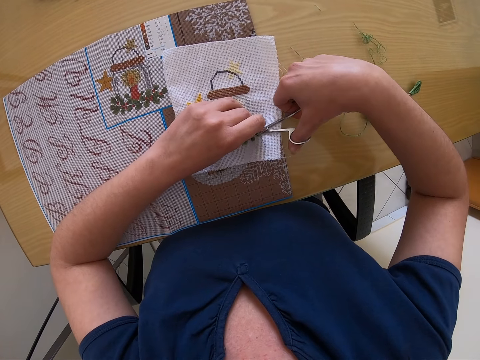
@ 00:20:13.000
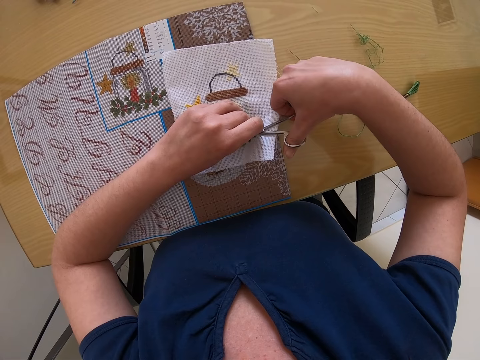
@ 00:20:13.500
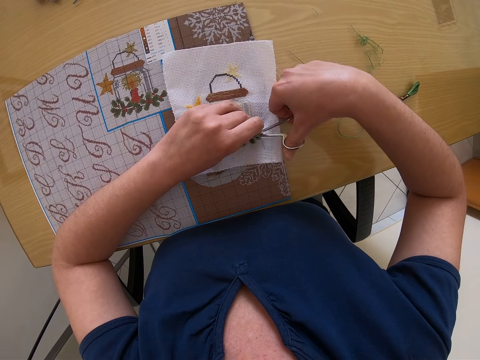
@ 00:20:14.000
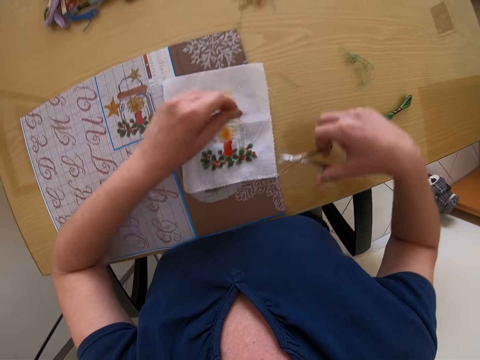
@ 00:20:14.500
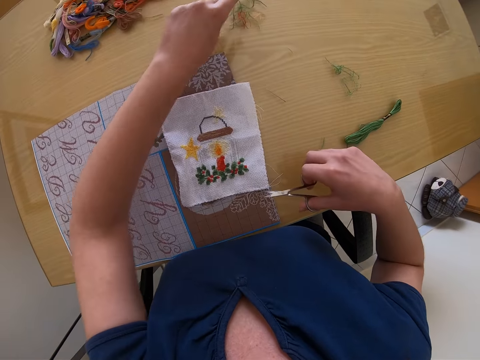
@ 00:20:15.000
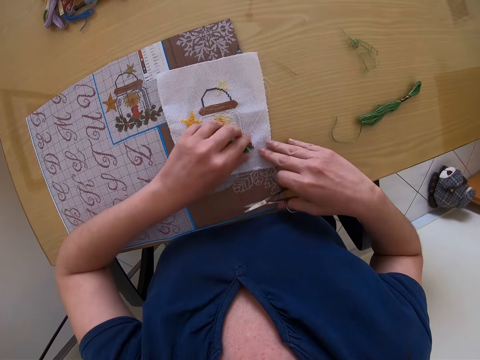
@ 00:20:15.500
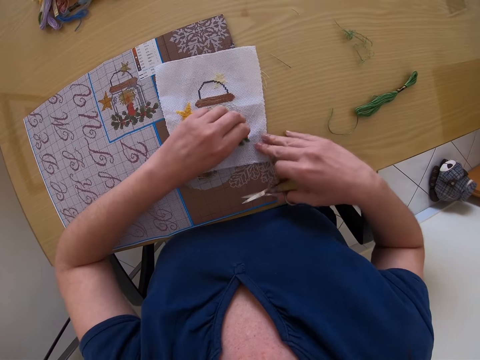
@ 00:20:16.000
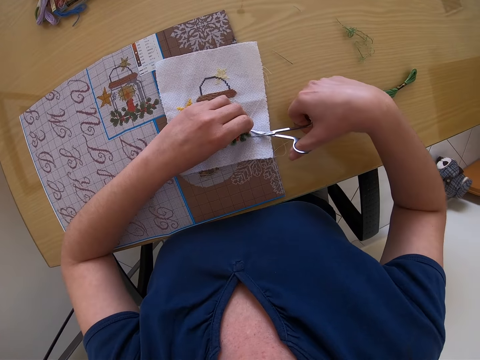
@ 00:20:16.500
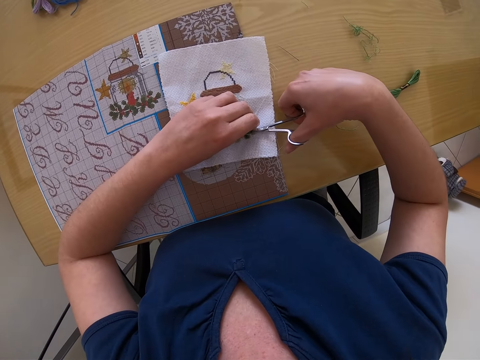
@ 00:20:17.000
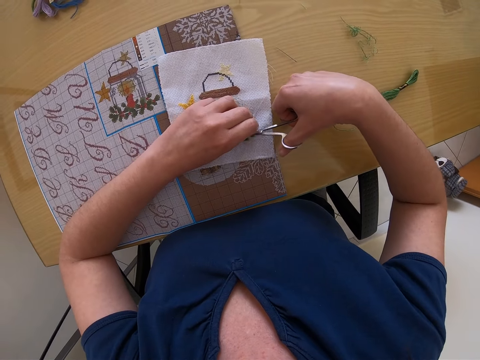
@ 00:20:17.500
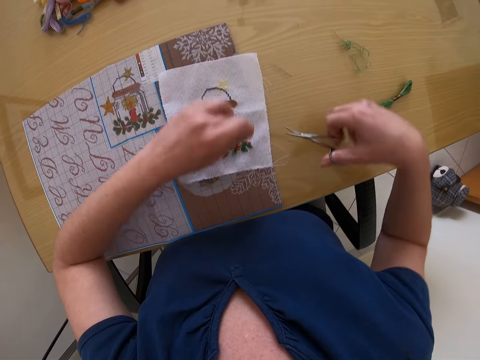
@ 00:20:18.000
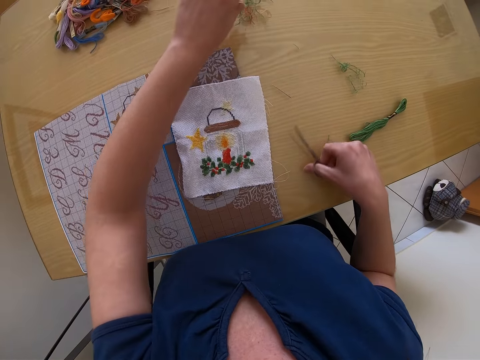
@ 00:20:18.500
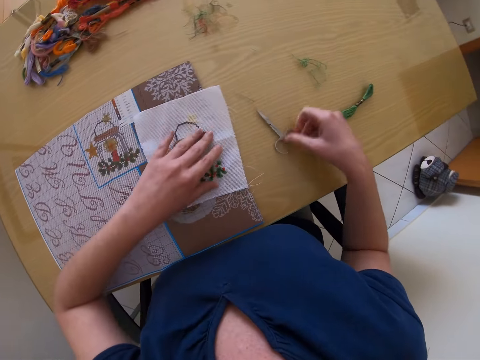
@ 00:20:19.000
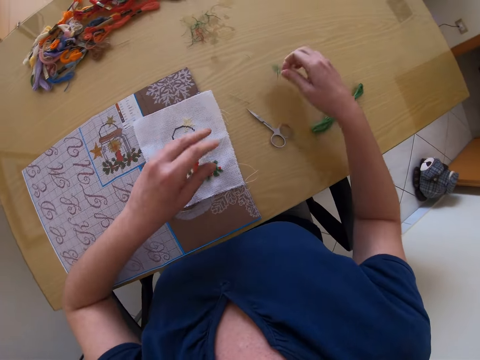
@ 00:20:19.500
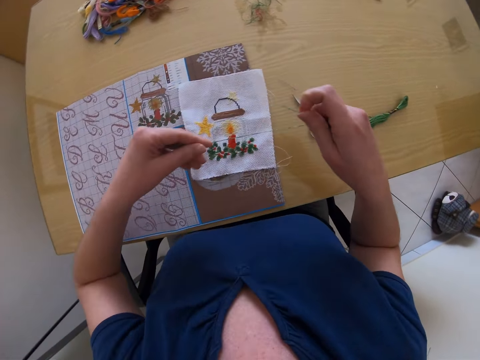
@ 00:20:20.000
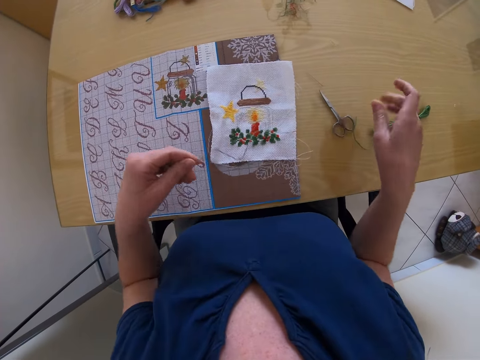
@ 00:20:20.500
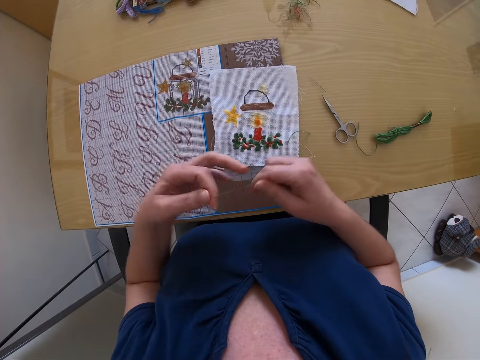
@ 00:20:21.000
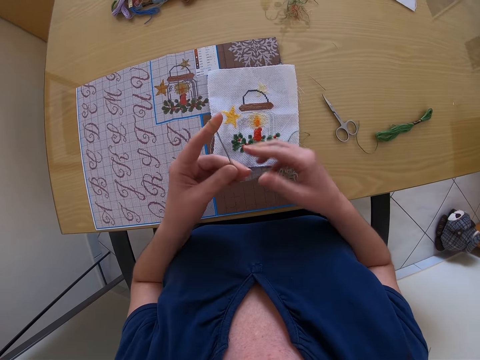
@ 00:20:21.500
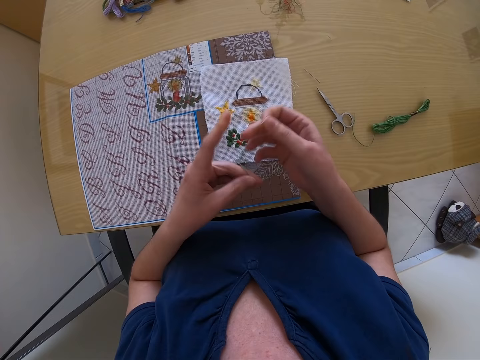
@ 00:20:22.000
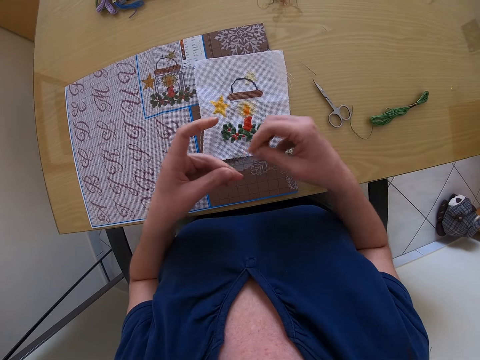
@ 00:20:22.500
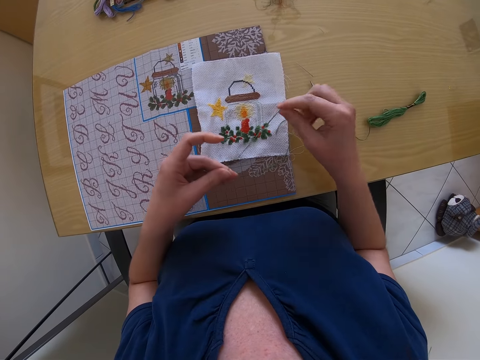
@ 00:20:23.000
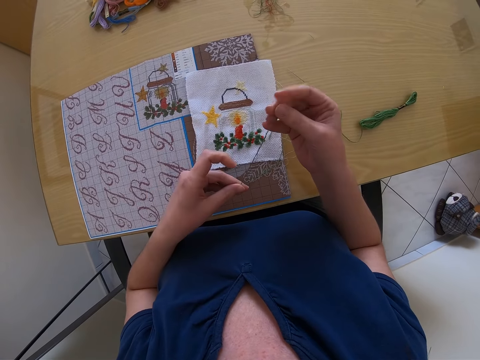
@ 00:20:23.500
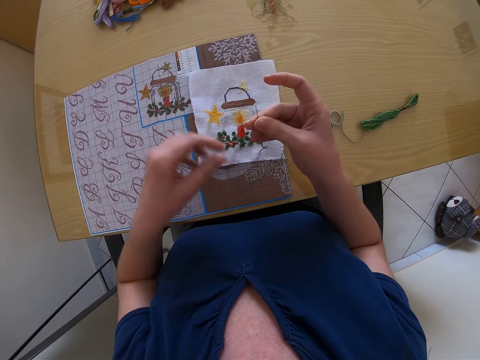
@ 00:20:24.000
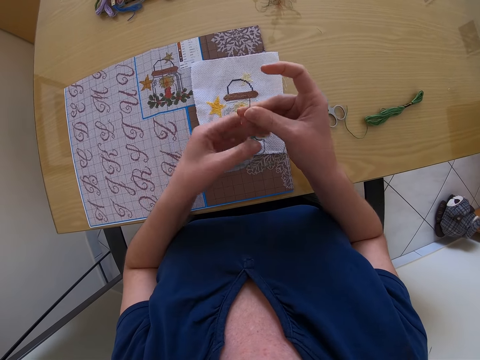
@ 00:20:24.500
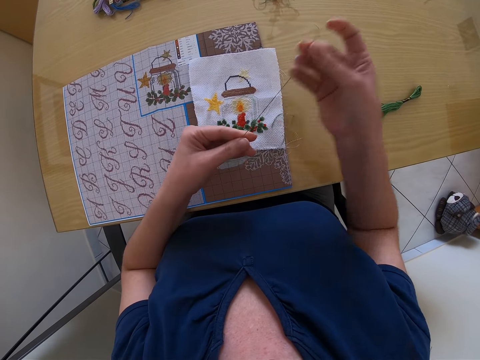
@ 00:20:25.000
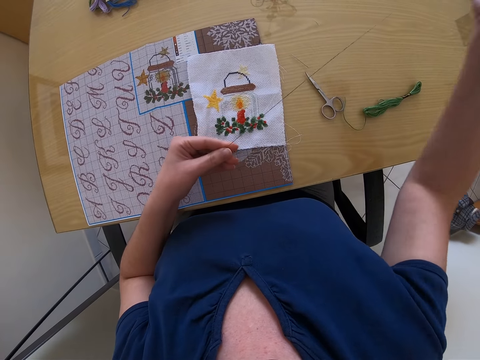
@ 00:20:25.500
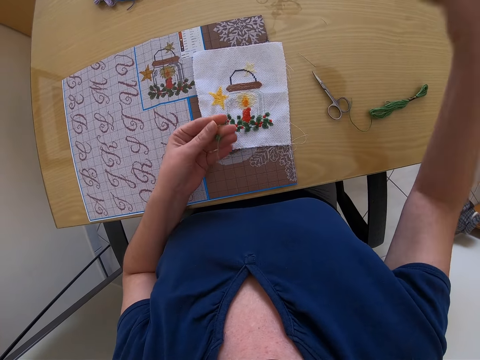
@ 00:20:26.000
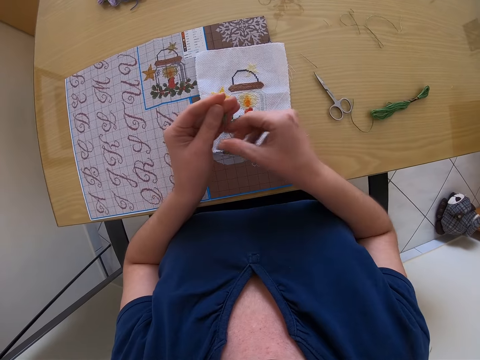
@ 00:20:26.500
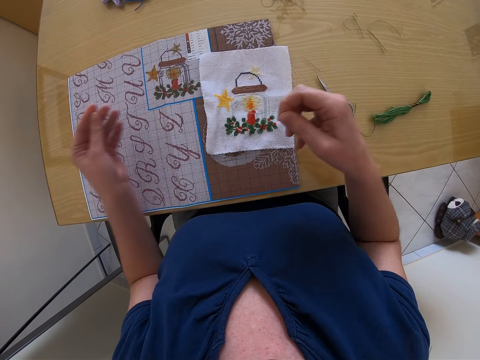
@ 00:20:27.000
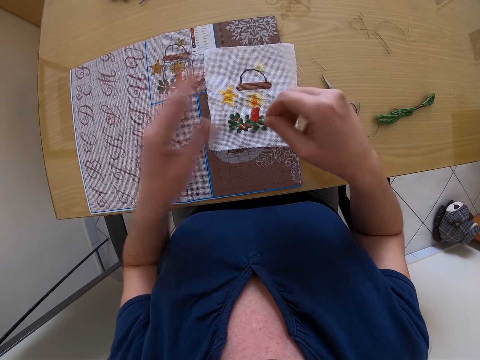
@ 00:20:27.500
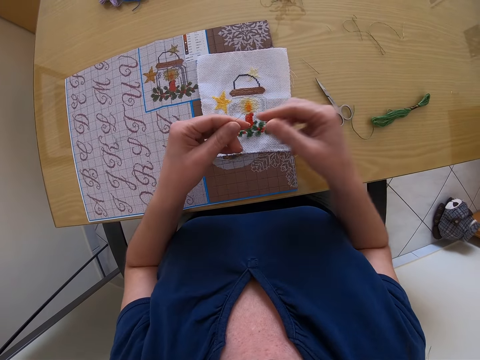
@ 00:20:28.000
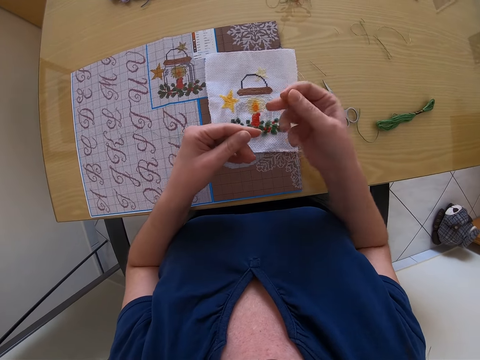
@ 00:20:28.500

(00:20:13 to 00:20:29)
The camera wearer drops the thread on the table with her left hand. She places both hands on the canvas on the table. She holds a thread on the canvas on the table with her left hand. She cuts the thread with the scissors in her right hand. She drops the thread on the table with her left hand. She drops the scissors on the table with her right hand. She places her left hand on the canvas on the table. She picks up a green thread from the table with her right hand. She stretches the green thread with both hands. She separates the green thread with both hands. She drops the separated green thread on the table with her right hand. She stretches the green thread with both hands.

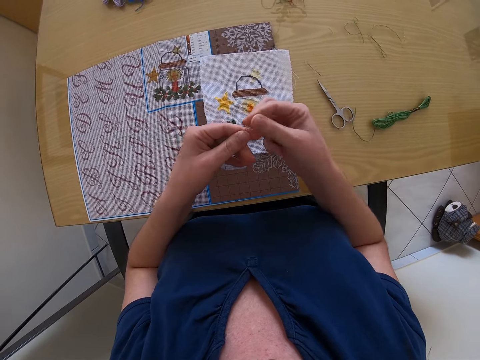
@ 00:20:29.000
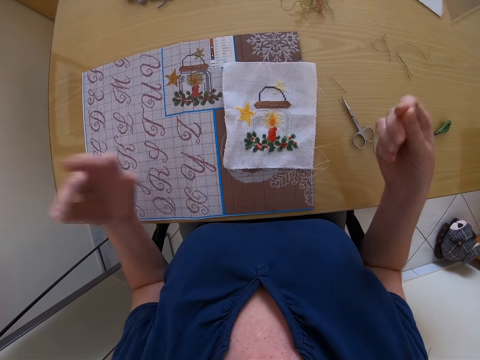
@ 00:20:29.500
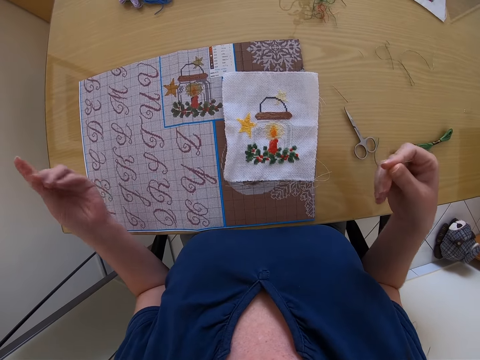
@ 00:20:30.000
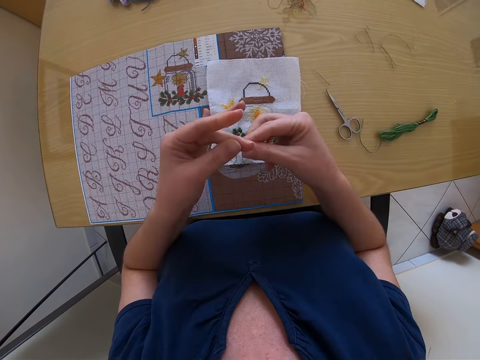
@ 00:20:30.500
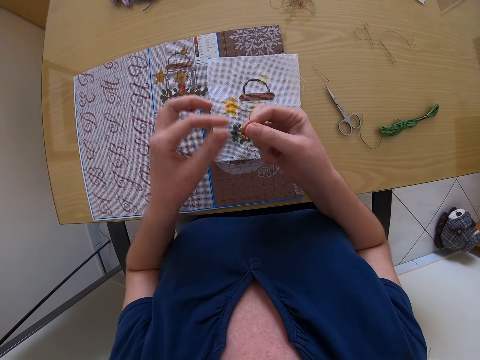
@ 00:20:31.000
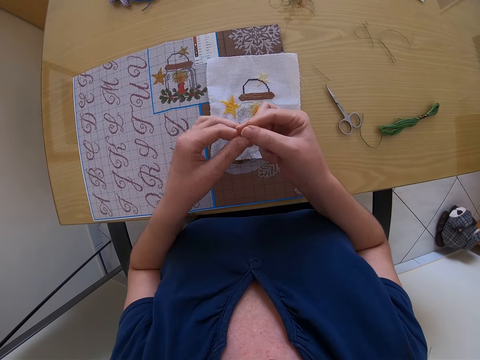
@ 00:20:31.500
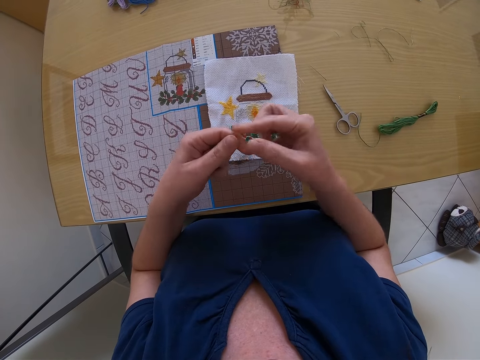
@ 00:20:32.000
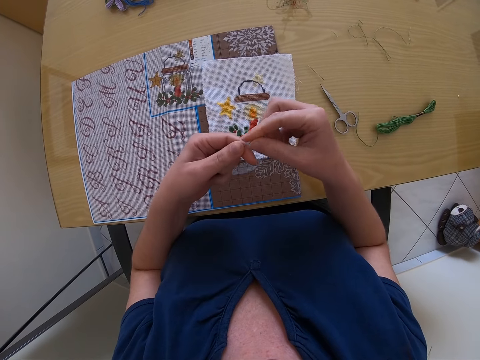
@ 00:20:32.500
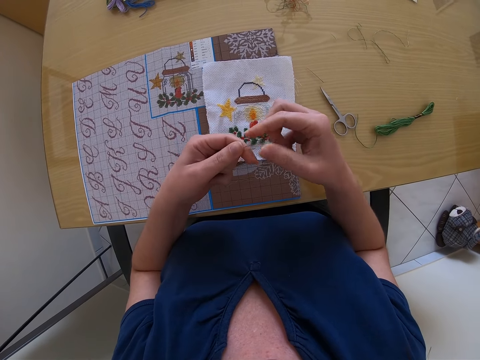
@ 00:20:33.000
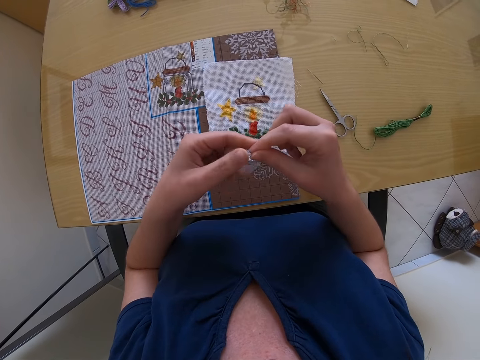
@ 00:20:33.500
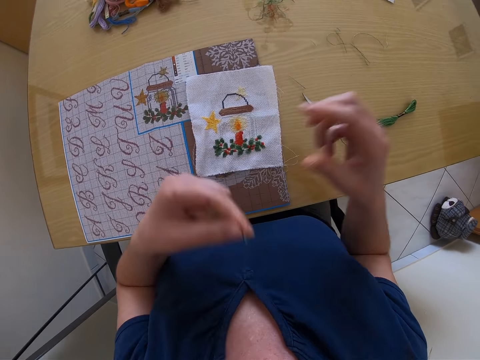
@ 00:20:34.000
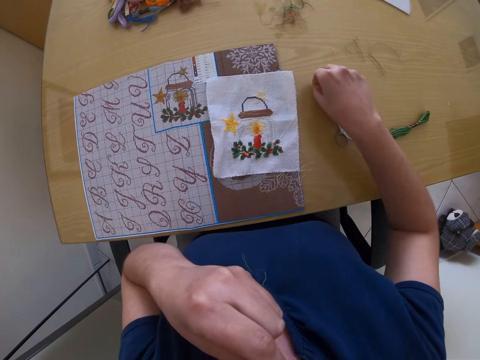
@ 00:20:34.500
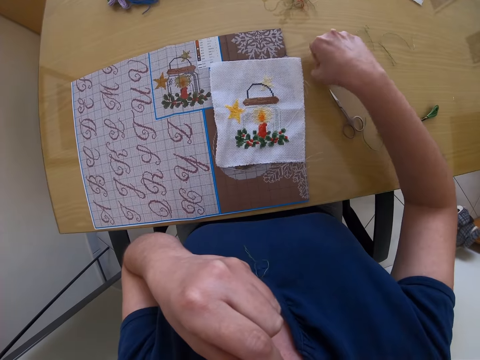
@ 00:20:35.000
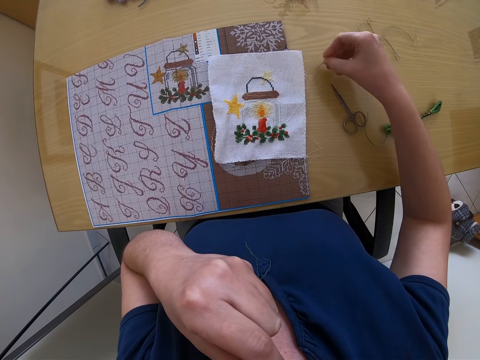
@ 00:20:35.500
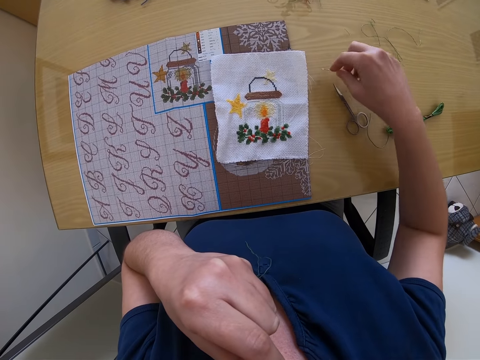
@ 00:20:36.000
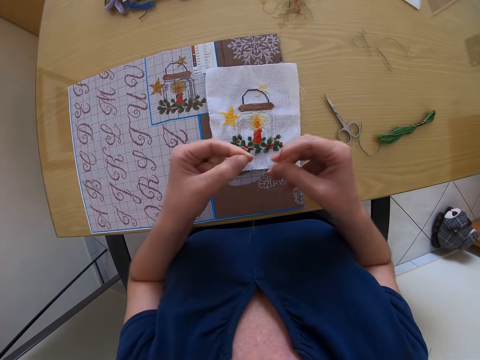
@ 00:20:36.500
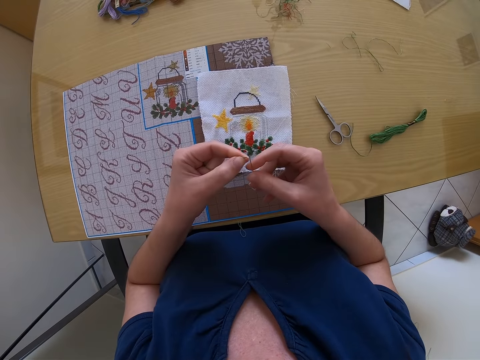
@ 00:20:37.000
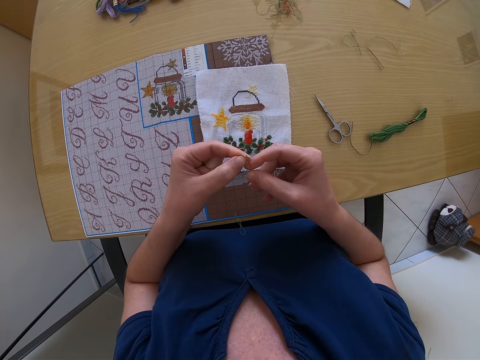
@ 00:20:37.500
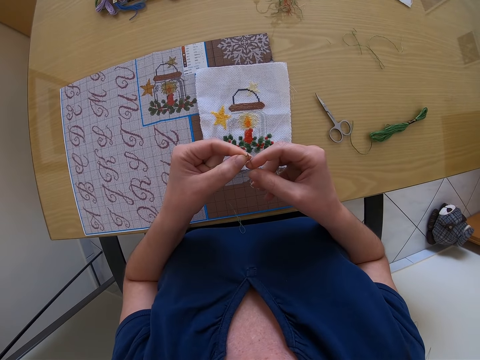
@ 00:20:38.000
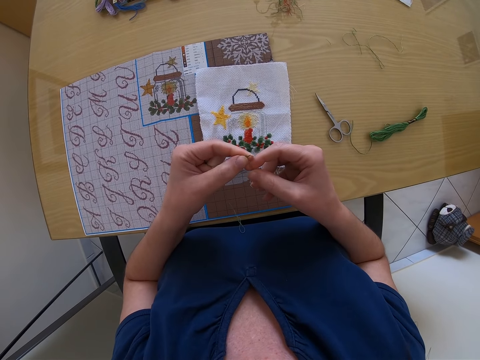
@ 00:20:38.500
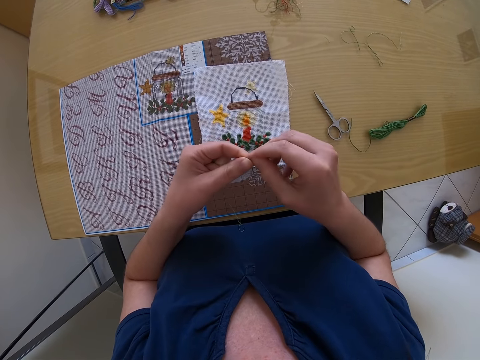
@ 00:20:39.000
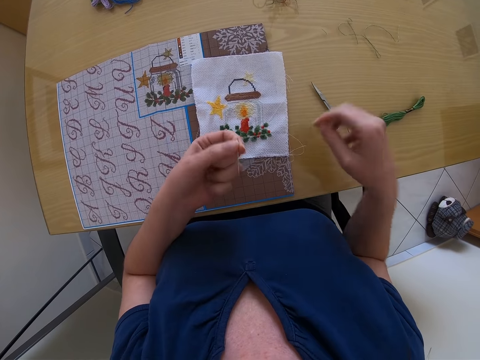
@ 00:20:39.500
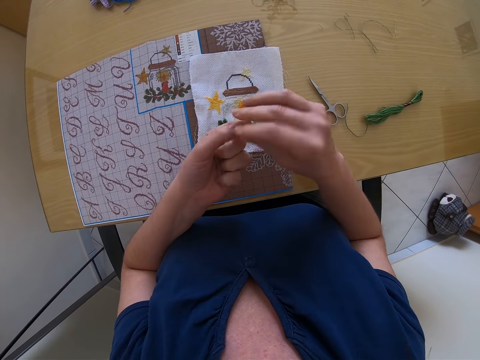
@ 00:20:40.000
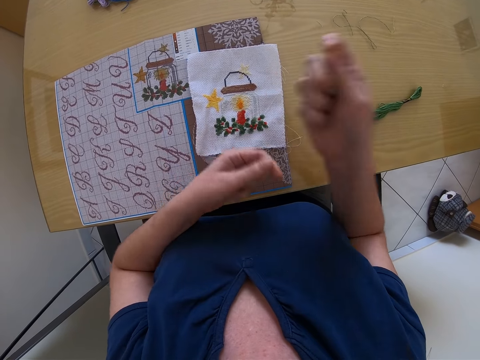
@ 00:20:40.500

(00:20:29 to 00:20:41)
The camera wearer folds the green thread with both hands. She puts the green thread in her mouth with her left hand. She picks up the needle from the table with her right hand. She threads the needle with both hands. She stretches the thread.
